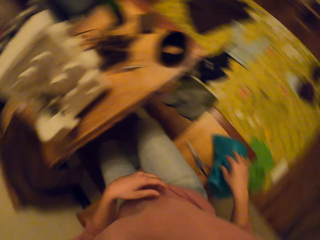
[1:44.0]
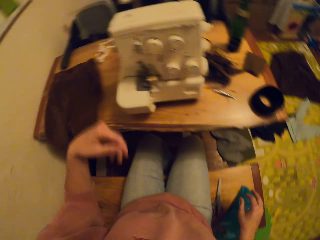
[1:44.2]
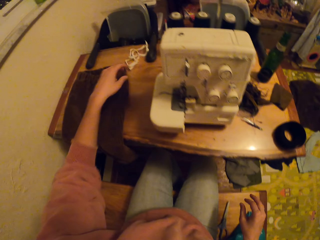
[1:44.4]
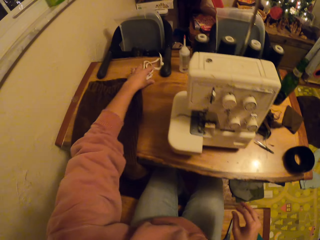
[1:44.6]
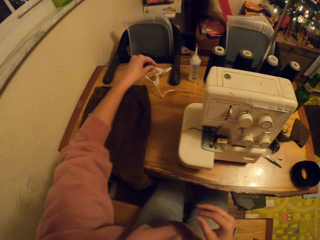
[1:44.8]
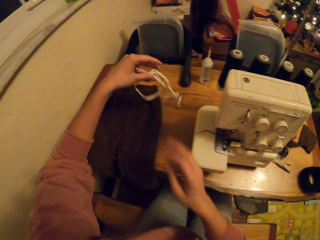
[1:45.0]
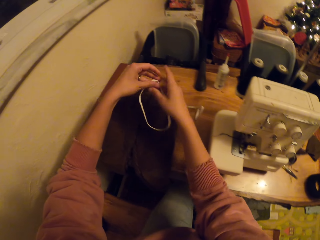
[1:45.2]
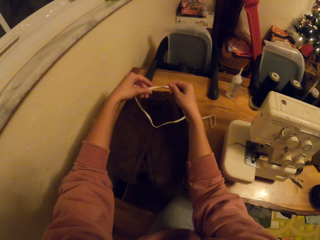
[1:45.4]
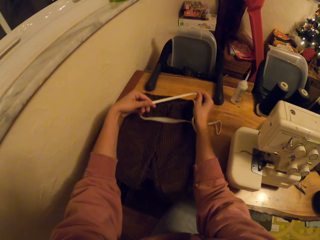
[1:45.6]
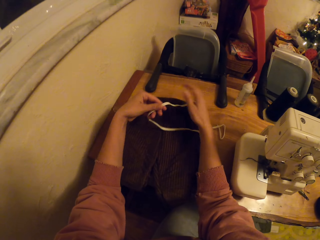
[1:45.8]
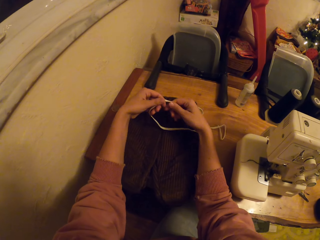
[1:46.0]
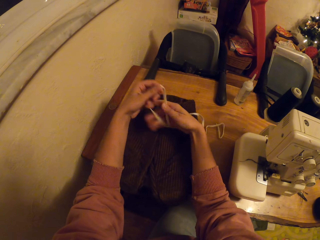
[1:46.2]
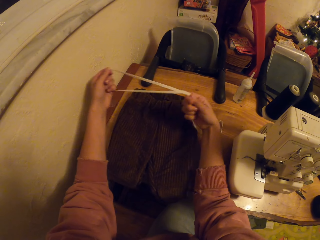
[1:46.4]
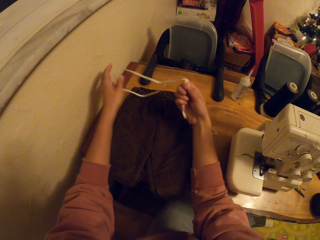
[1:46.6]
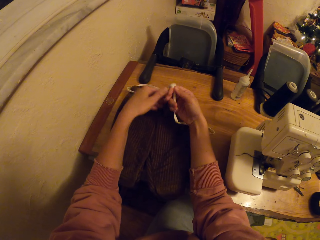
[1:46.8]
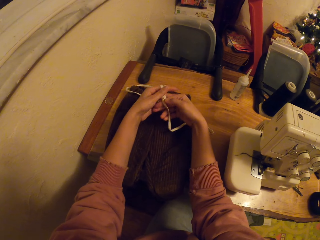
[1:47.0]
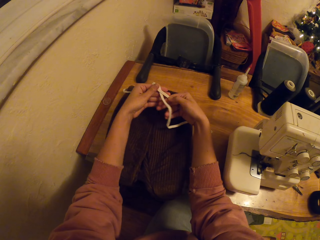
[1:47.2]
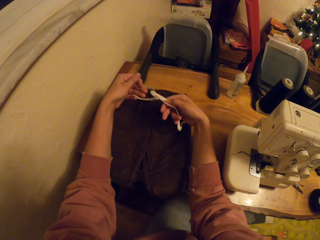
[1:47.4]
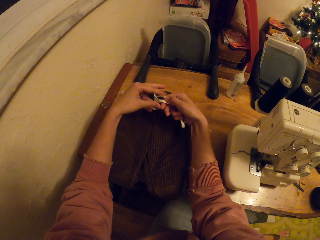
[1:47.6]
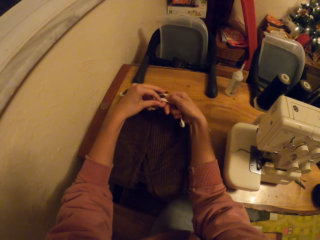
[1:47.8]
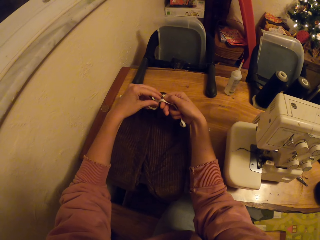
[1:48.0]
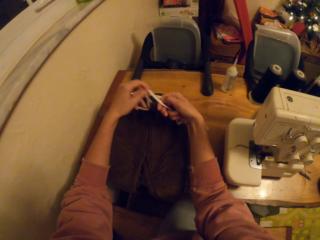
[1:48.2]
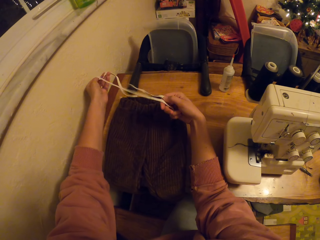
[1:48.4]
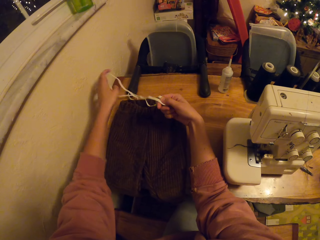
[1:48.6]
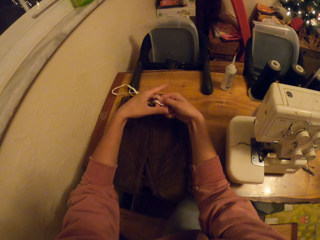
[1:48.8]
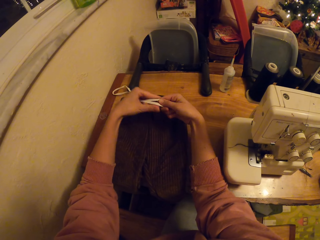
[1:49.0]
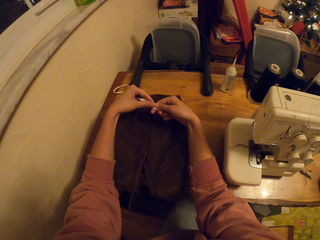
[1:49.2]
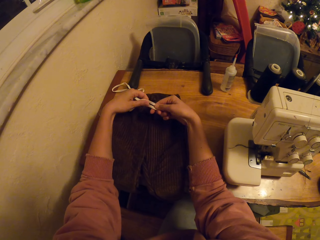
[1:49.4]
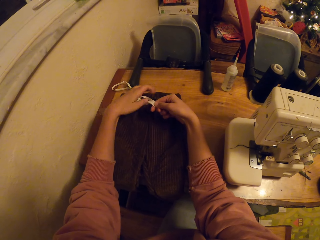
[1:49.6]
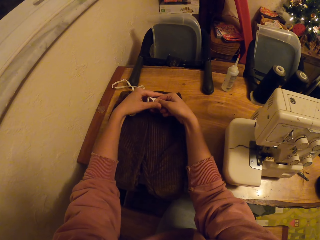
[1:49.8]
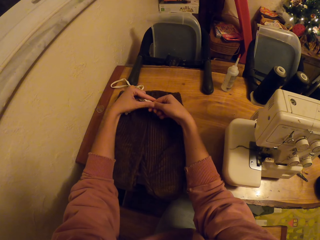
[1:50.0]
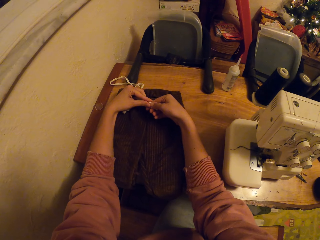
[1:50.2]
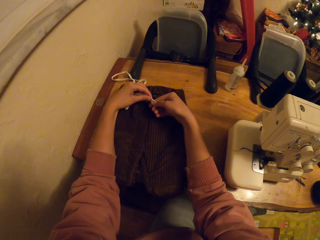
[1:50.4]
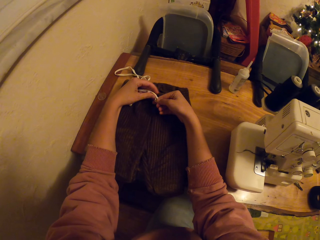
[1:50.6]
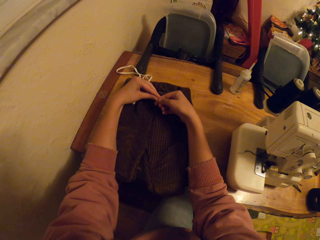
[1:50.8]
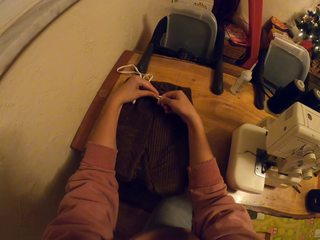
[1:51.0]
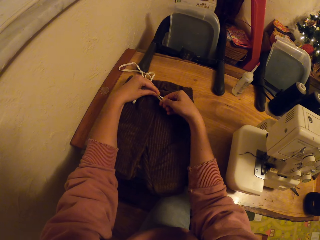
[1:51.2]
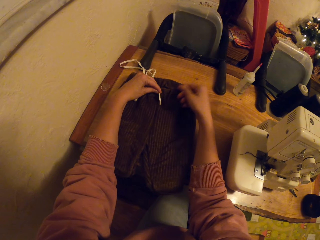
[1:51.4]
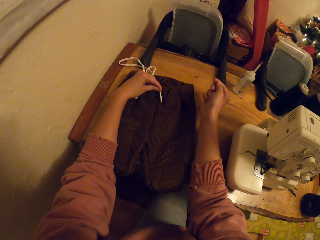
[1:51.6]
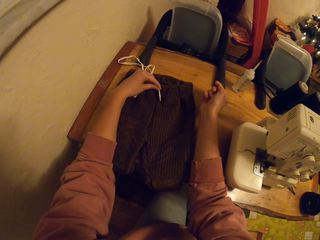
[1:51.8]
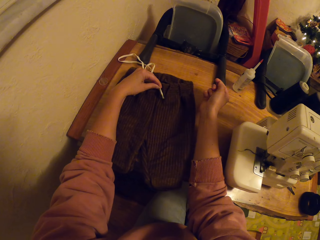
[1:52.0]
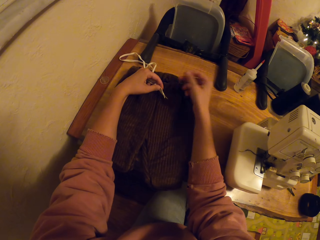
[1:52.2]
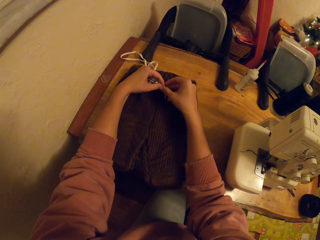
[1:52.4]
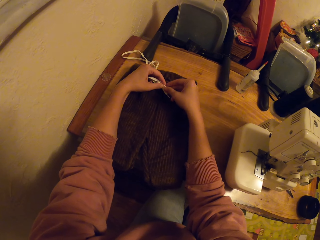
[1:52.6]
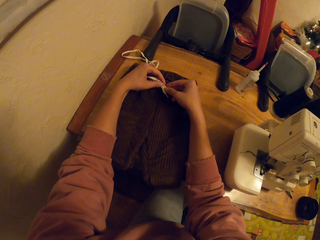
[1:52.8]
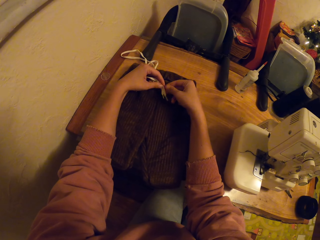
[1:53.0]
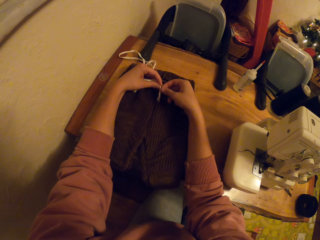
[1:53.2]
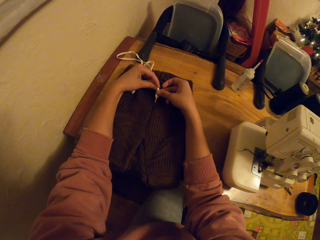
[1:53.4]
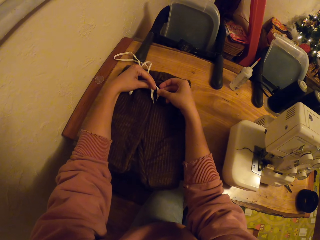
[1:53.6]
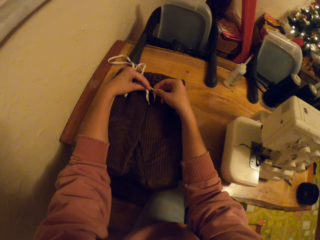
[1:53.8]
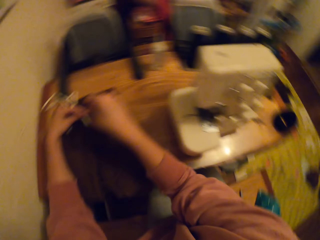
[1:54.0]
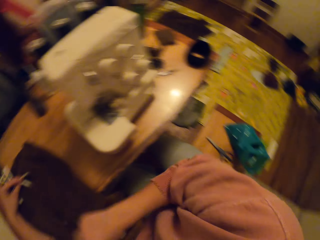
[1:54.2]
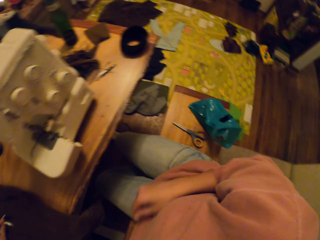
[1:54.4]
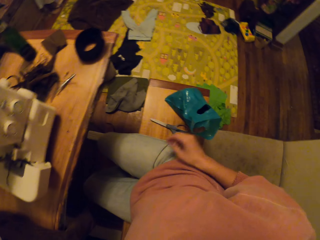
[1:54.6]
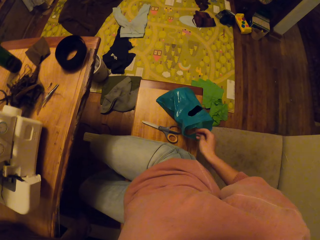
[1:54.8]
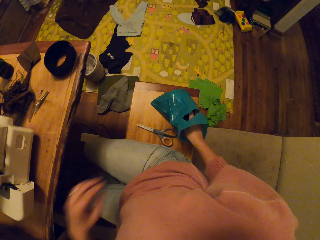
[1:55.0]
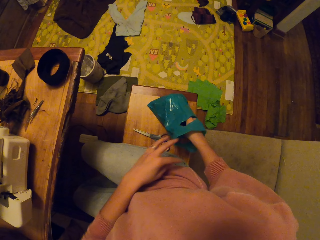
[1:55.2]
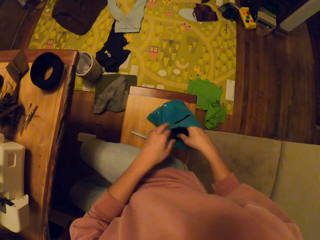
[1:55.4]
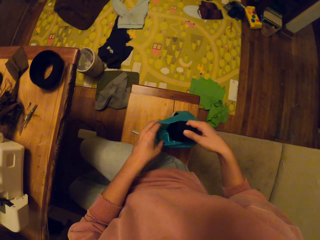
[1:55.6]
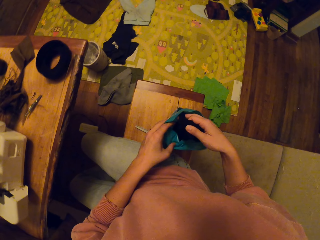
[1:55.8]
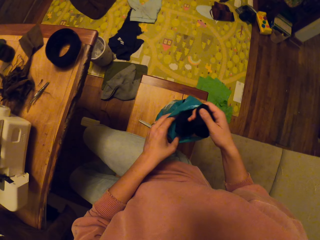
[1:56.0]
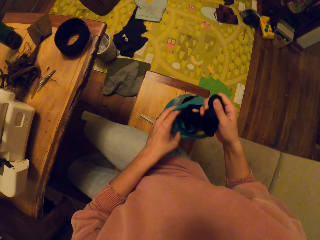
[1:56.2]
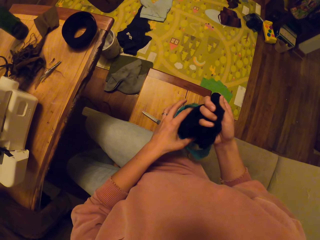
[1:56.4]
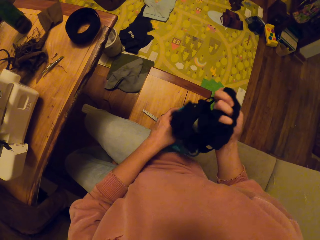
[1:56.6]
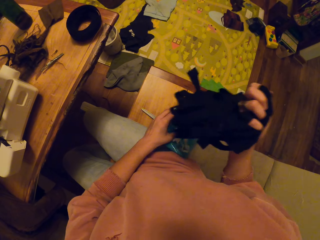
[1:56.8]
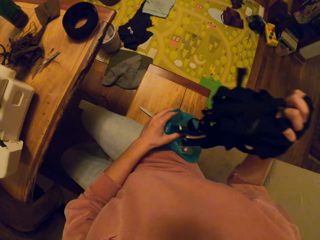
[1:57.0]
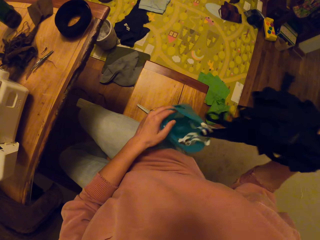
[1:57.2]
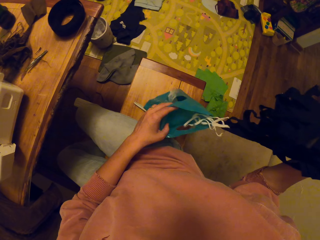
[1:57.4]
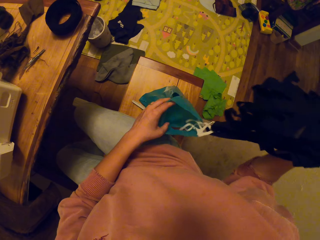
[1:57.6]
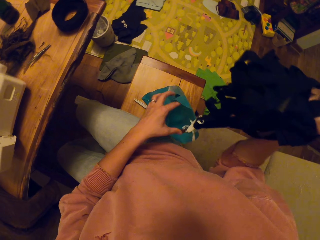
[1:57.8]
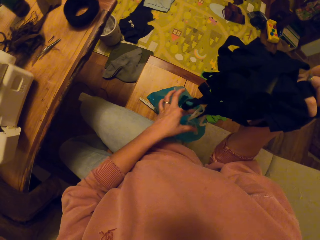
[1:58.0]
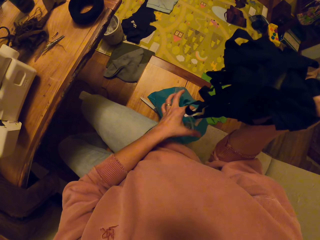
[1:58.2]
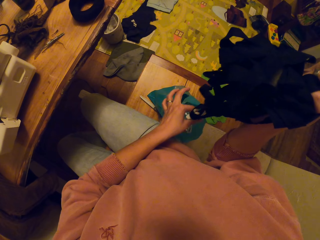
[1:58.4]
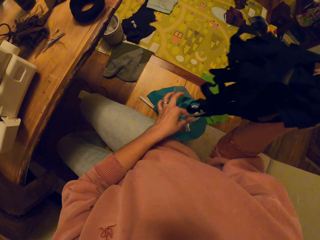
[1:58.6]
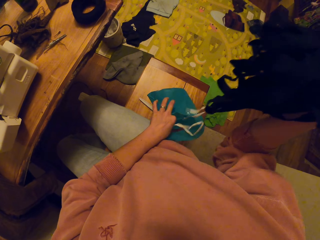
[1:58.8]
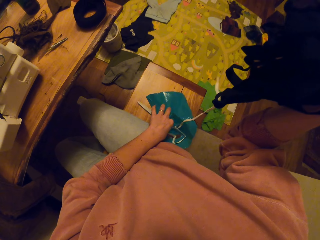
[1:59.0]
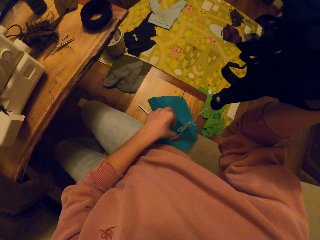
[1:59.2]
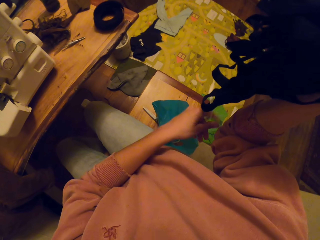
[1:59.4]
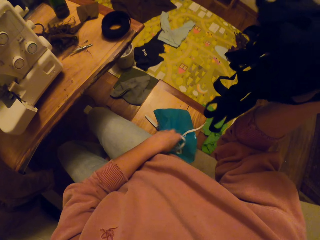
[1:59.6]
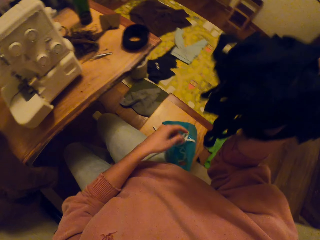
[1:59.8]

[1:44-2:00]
The camera wearer touches a bag of paper. They pick up the waist lace or shoe lace. They hold on to the shoe lace. They reach for the bag. They pick up the yarn cord.

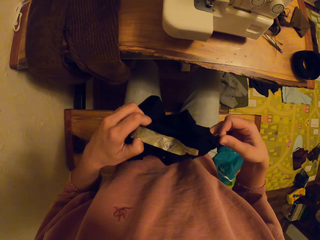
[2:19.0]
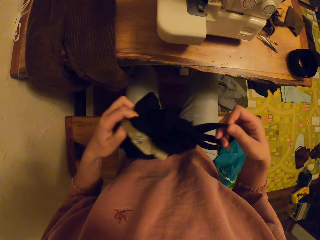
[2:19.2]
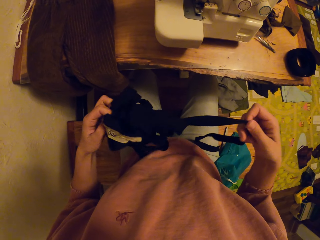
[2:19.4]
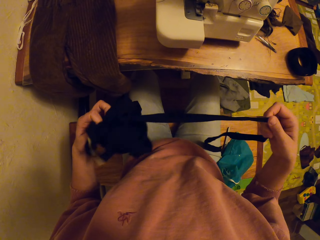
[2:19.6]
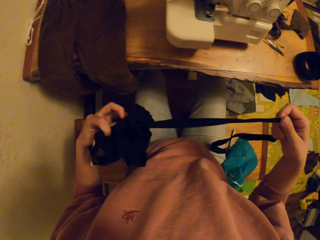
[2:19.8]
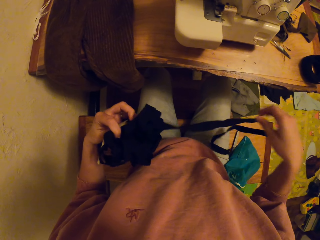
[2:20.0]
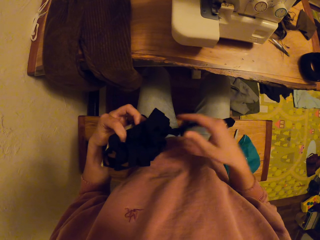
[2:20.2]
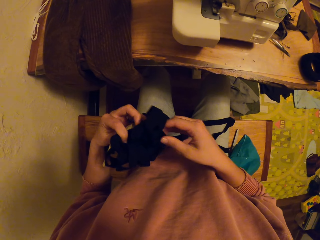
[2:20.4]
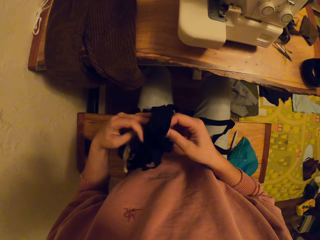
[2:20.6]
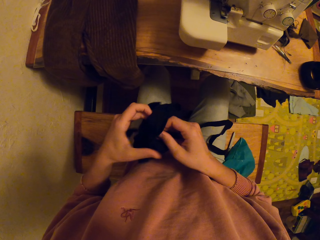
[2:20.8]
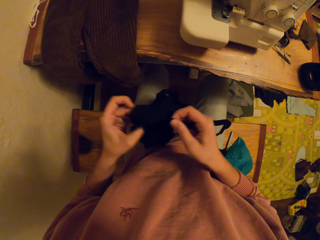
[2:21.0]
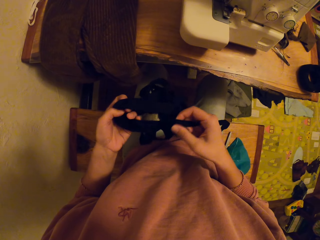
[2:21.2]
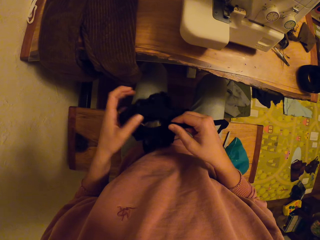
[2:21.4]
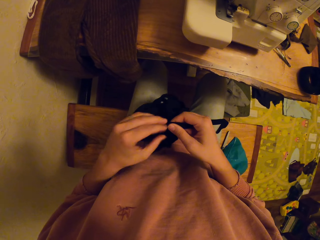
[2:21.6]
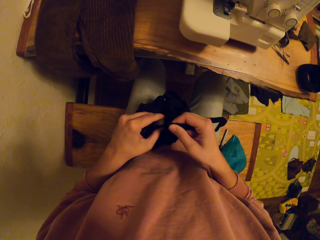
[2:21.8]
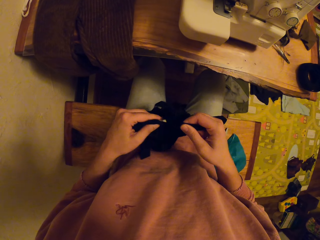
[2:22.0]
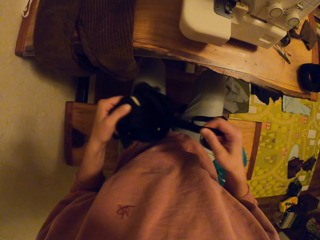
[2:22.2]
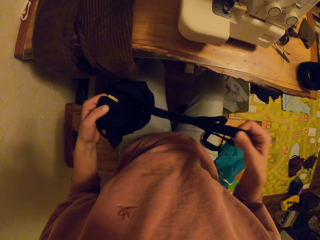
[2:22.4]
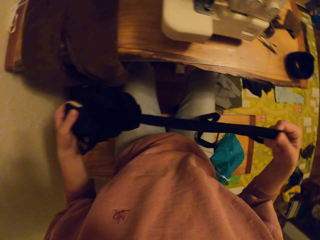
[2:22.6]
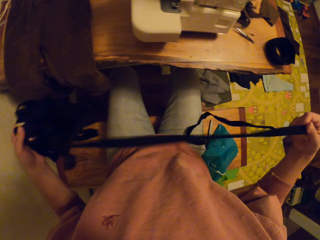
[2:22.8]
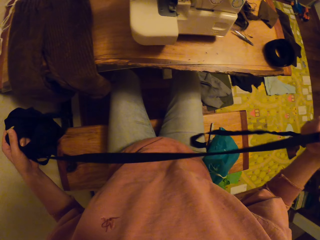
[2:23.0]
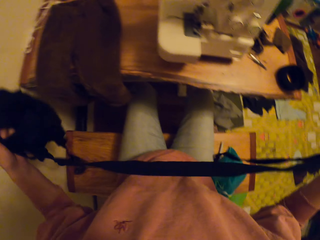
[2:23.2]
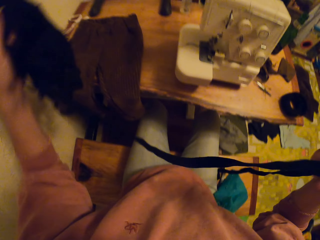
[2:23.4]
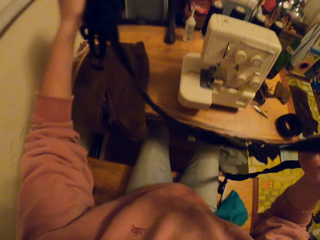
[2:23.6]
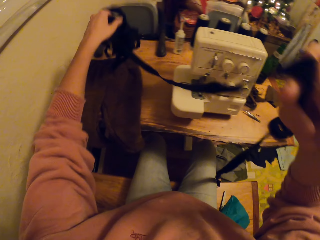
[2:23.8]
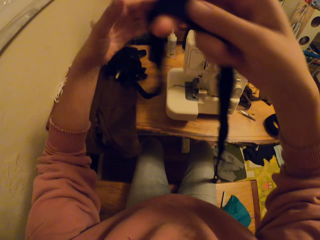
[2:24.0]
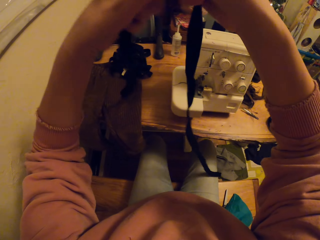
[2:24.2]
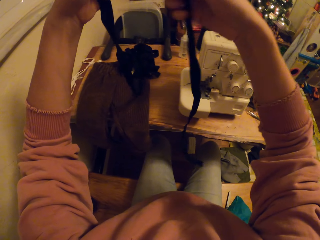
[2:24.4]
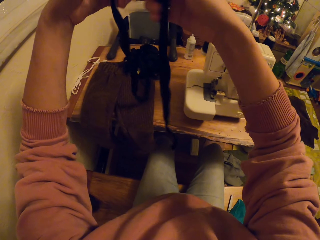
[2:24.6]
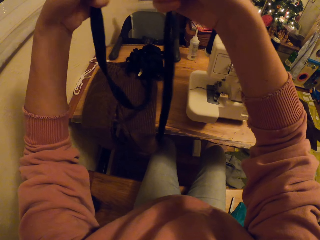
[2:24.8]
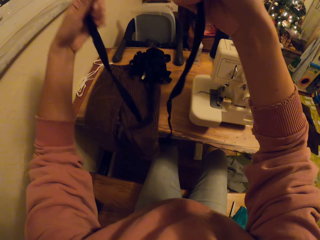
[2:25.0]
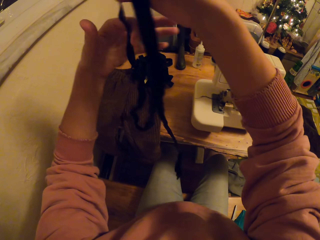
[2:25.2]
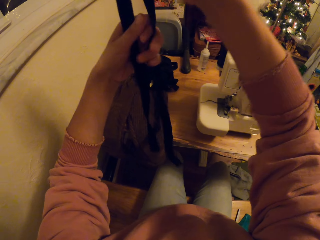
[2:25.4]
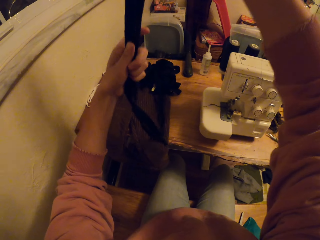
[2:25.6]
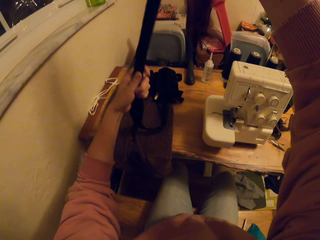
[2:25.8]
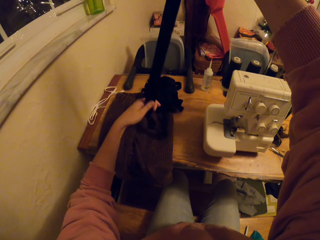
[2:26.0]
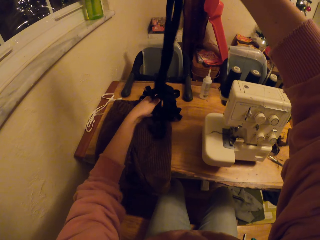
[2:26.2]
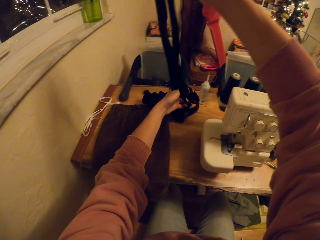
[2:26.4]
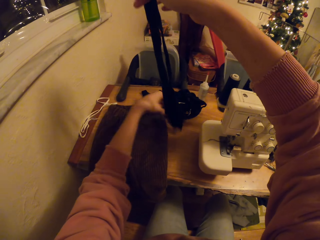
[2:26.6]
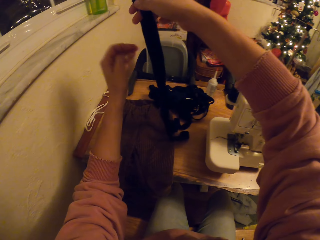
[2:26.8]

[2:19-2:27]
The camera wearer pulls the yarn cord.
